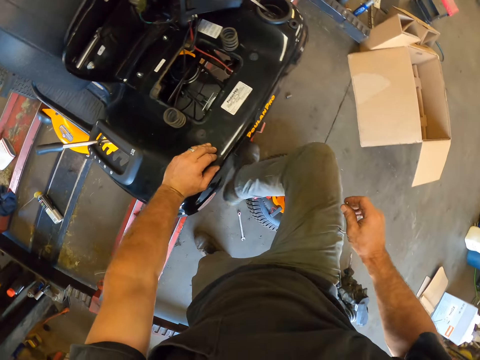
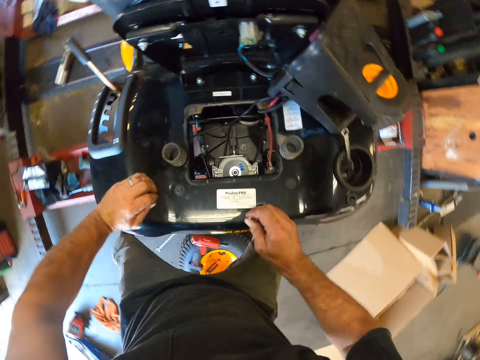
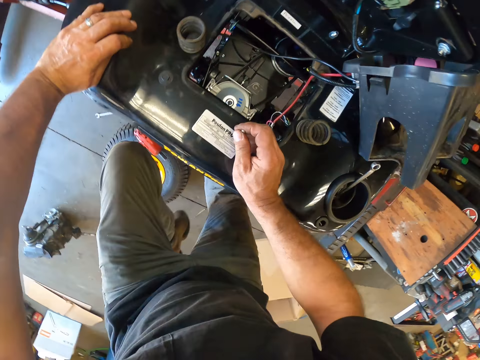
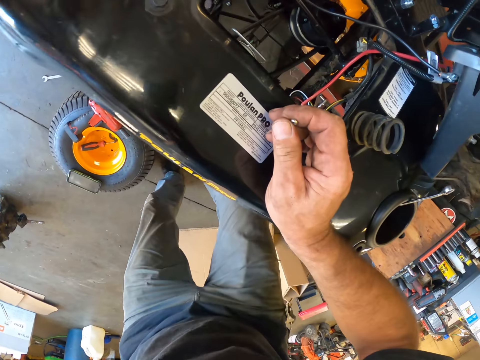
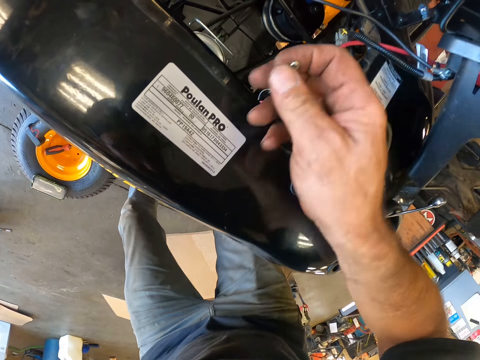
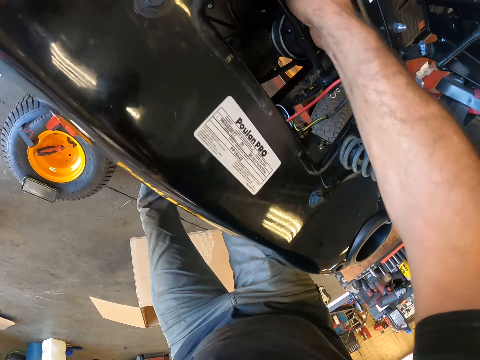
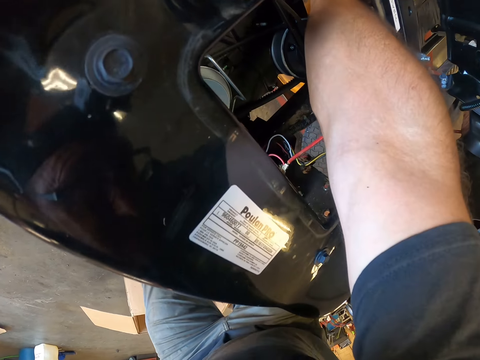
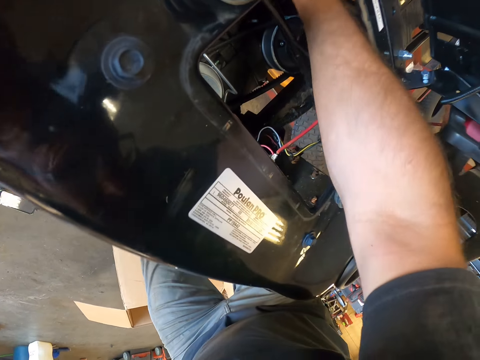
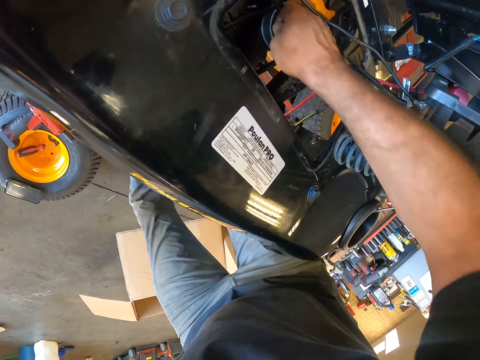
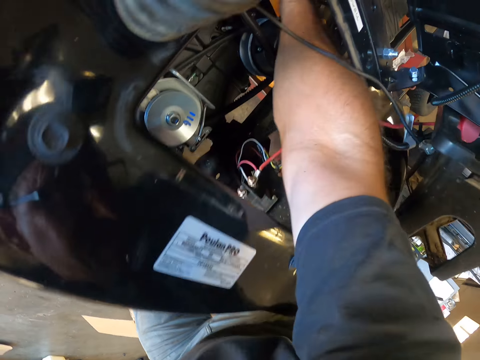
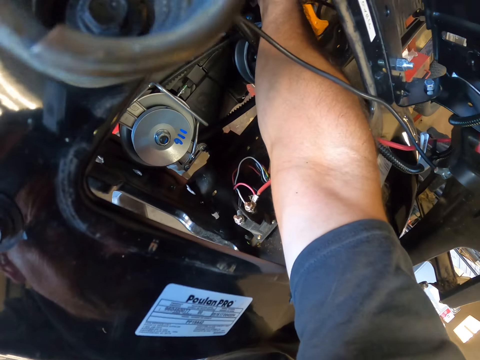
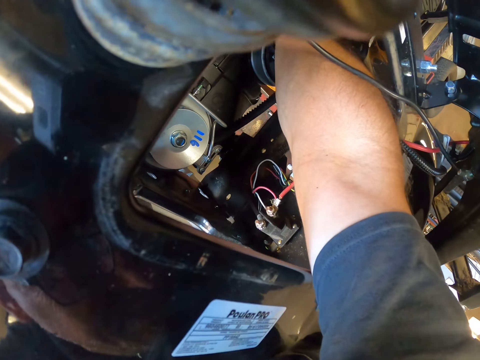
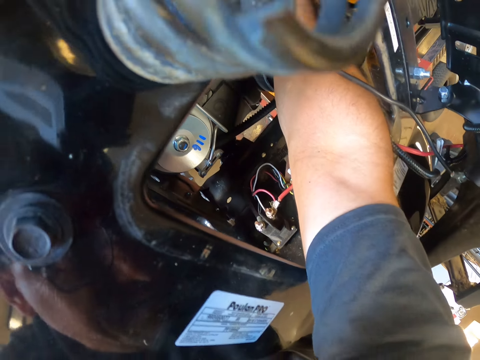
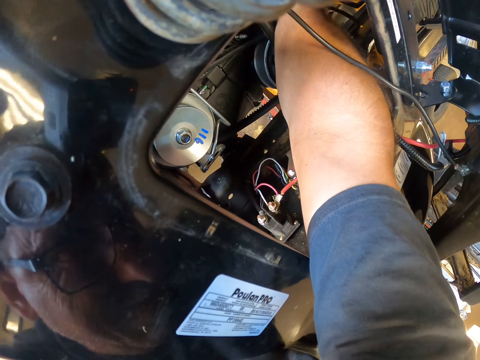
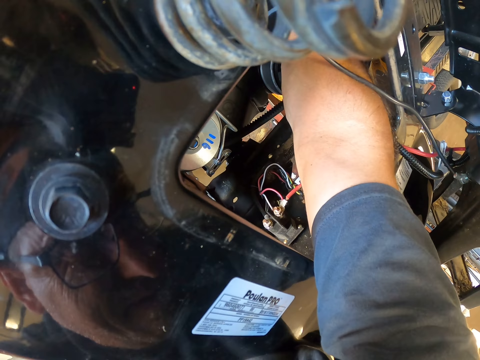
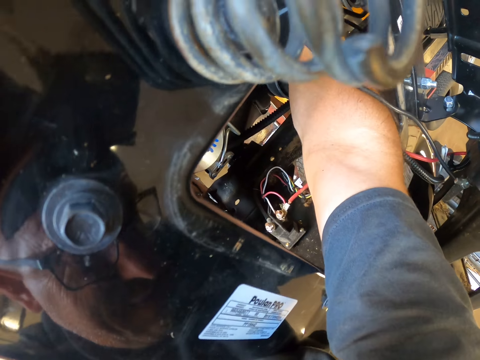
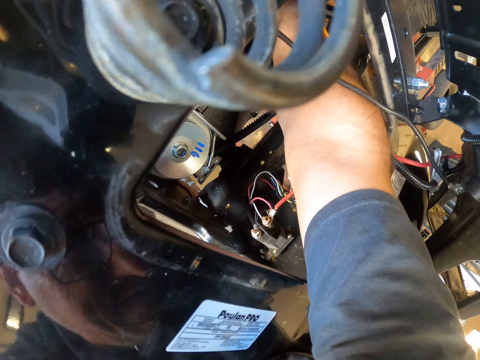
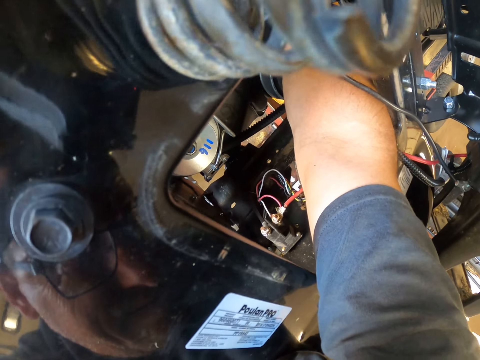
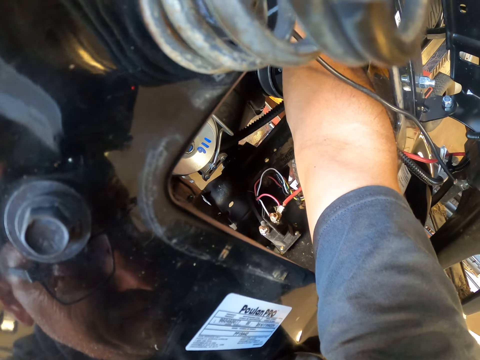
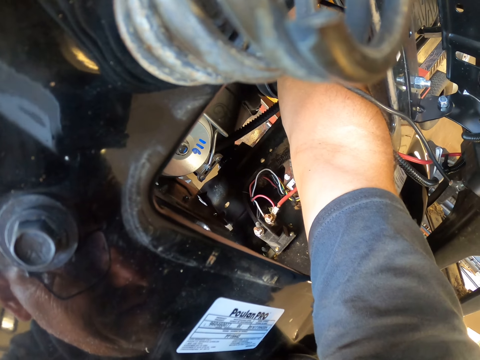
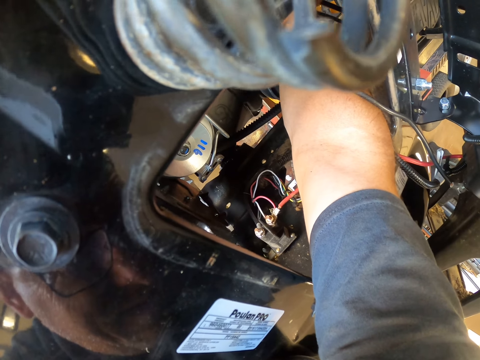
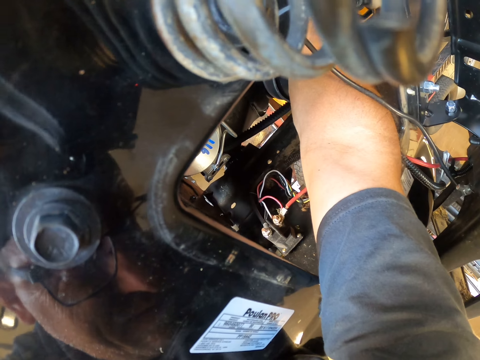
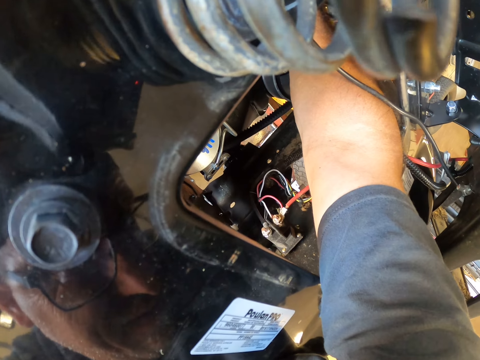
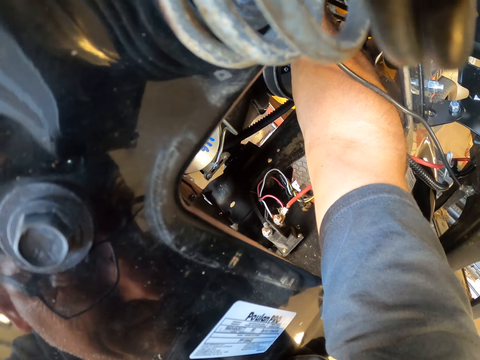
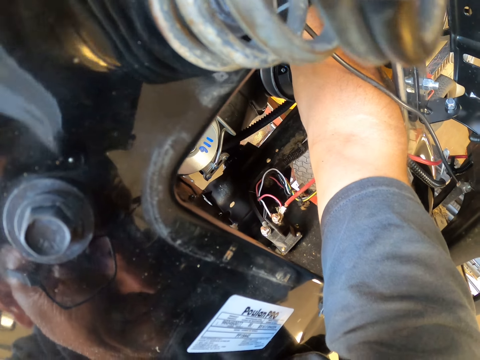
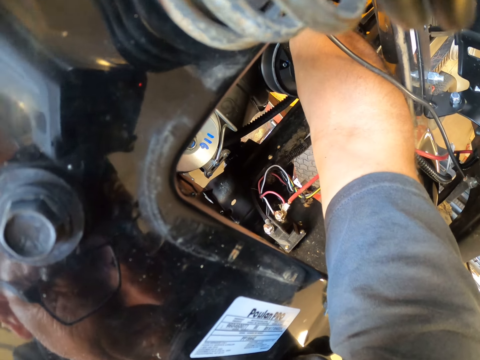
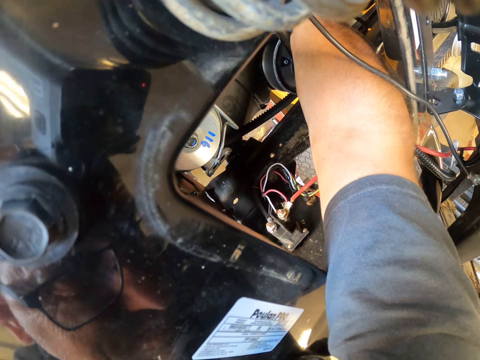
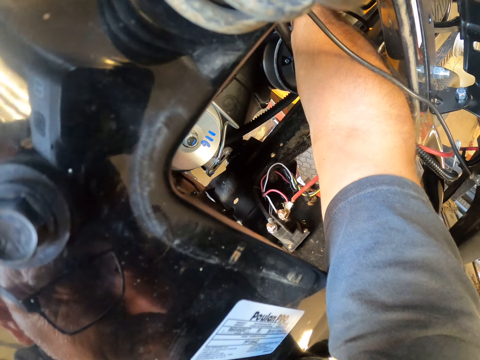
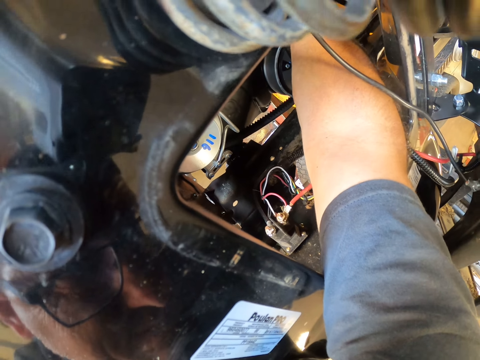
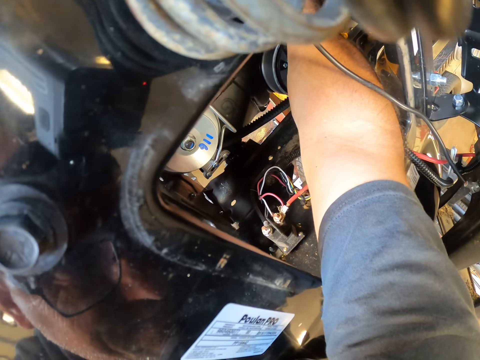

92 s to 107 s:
The camera wearer places both hands on the lawn mower. He places his right hand into the engine compartment of the lawn mower. He adjusts a pin on a machine with a hand.

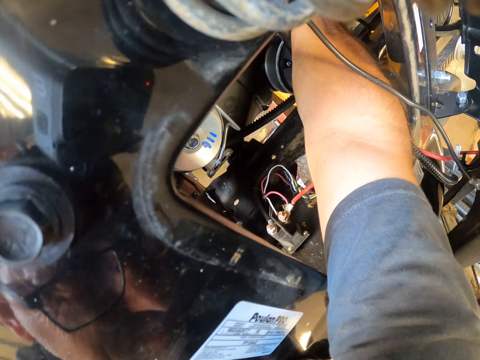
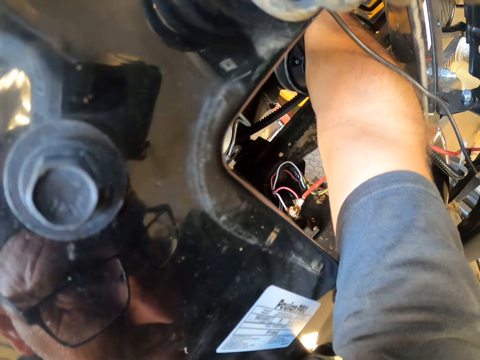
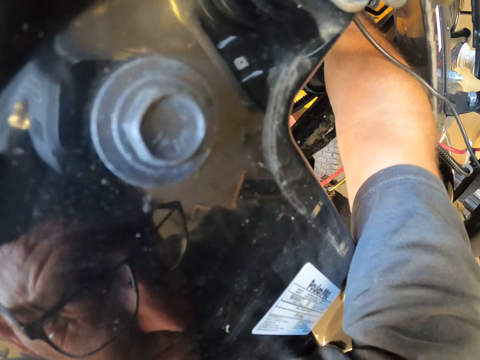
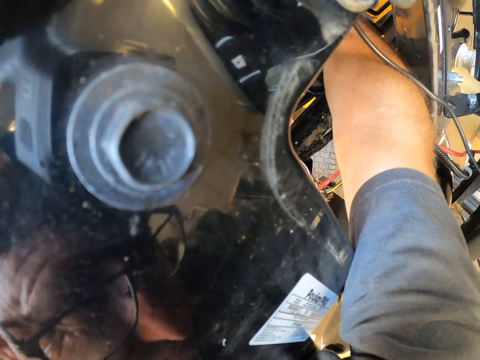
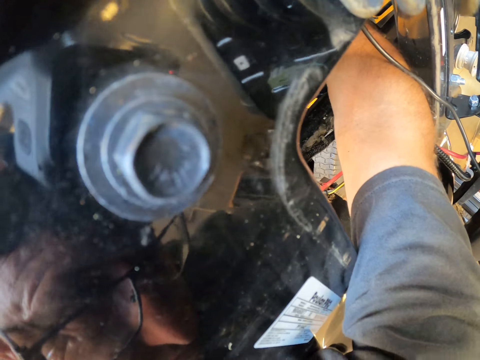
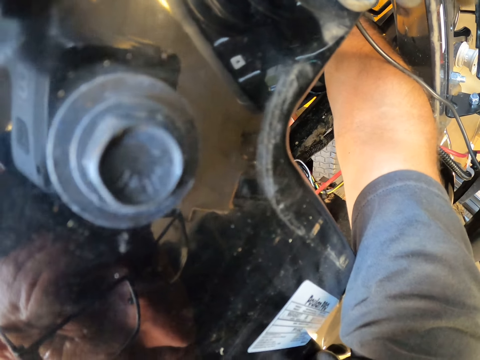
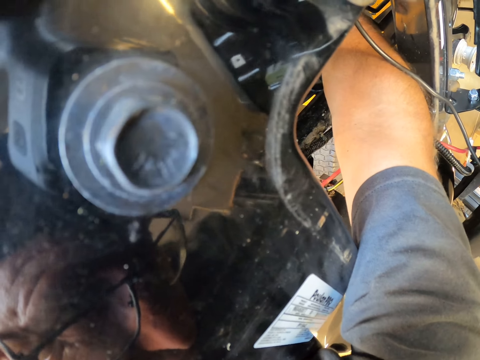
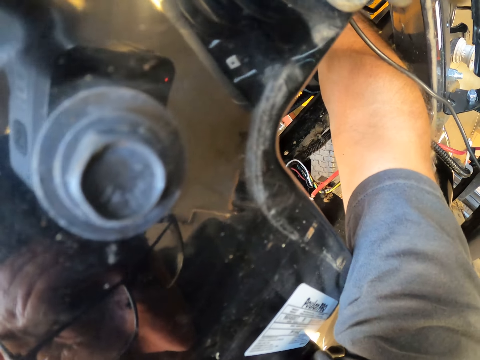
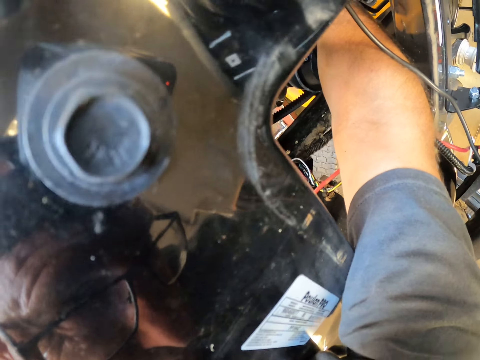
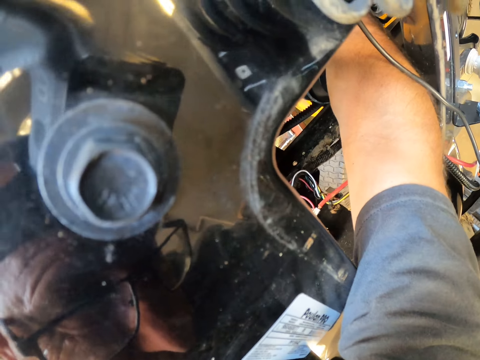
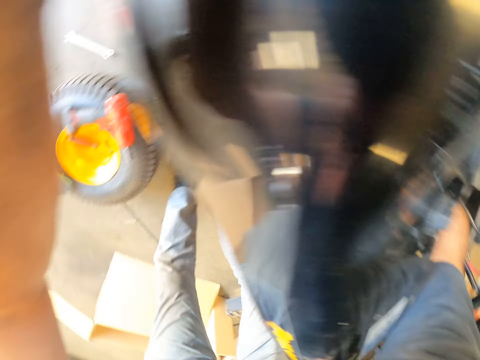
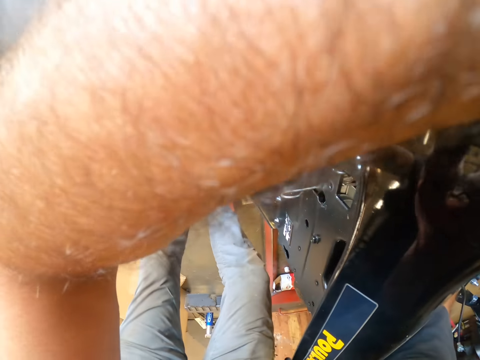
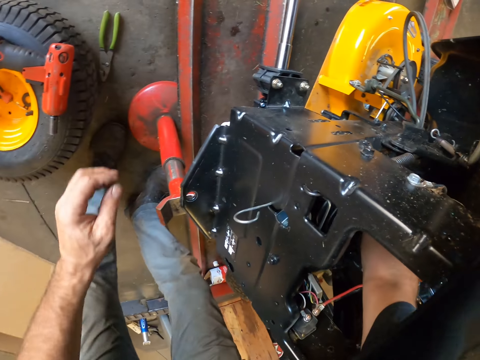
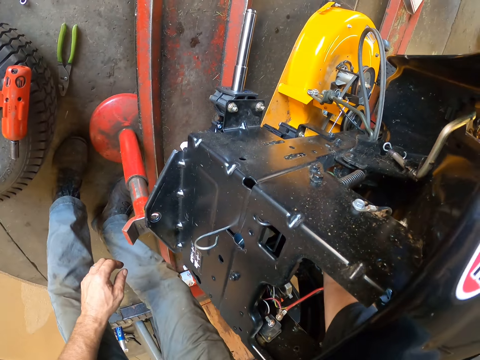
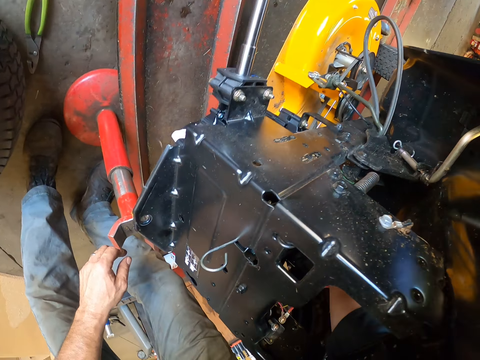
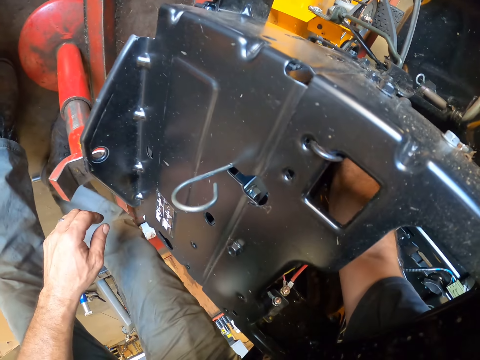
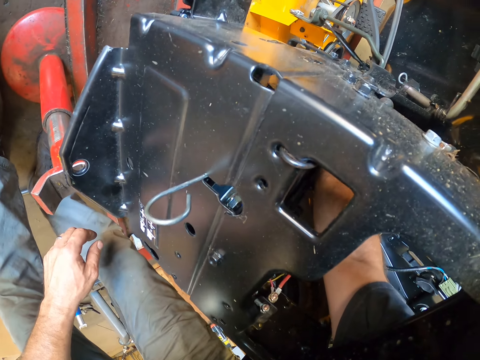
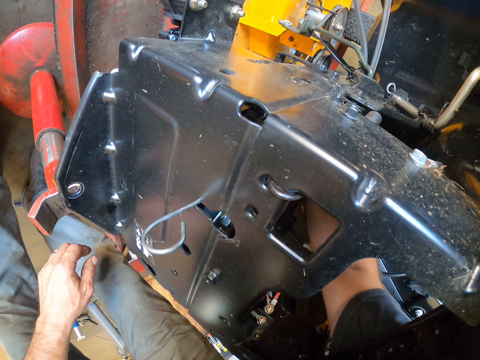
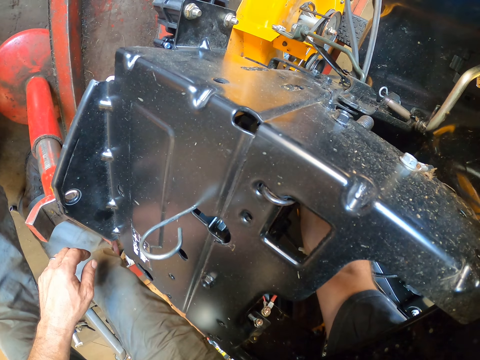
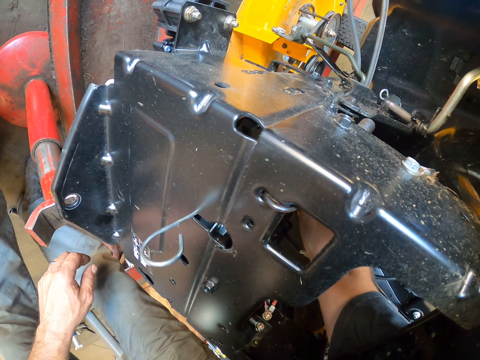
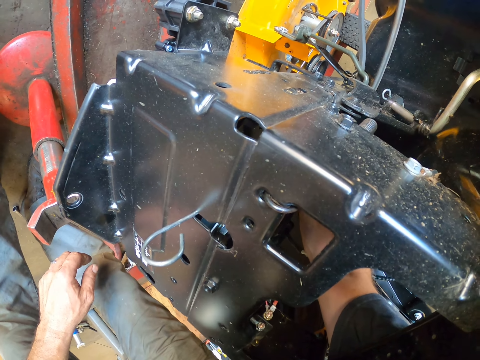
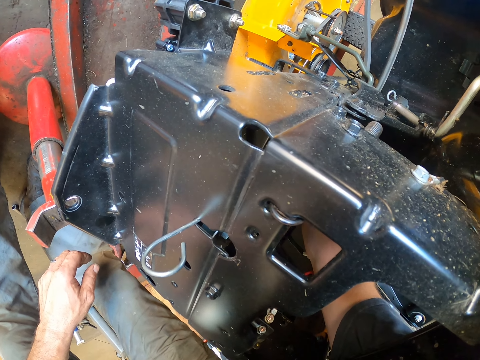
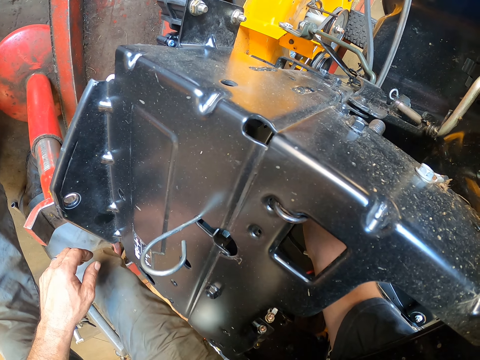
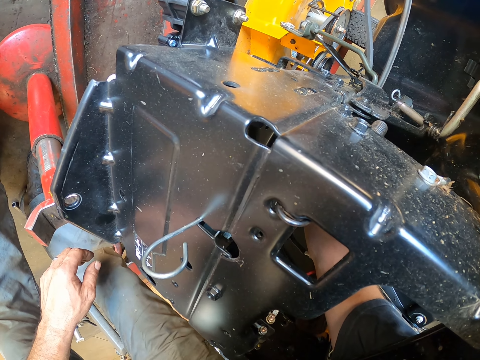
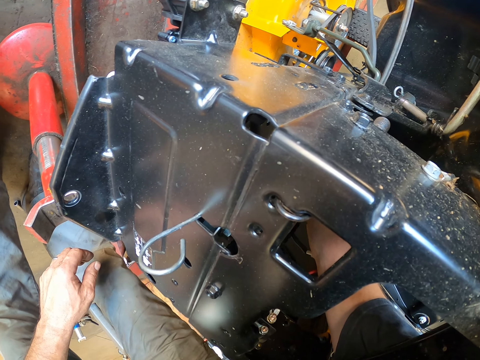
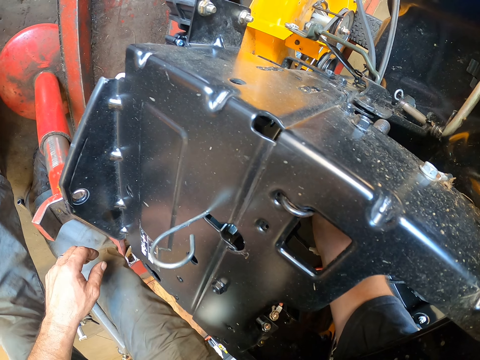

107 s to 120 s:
The camera wearer looks around a garage. He drops his left hand. He adjusts a pin on a machine with a hand.
